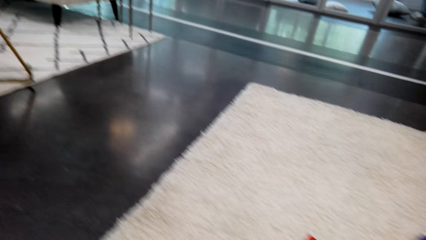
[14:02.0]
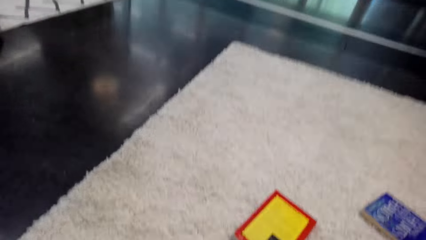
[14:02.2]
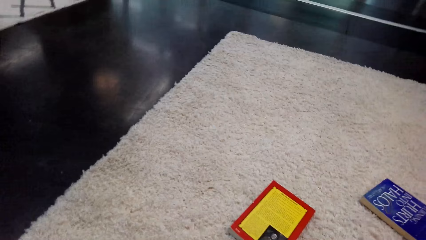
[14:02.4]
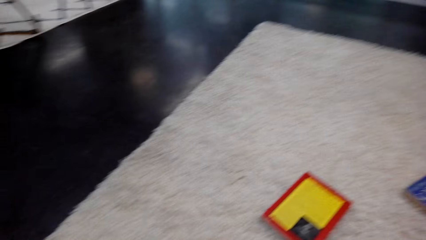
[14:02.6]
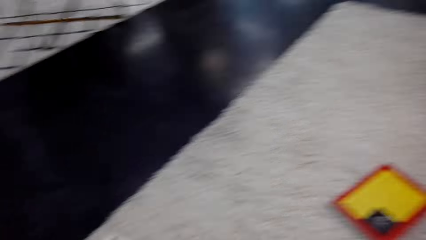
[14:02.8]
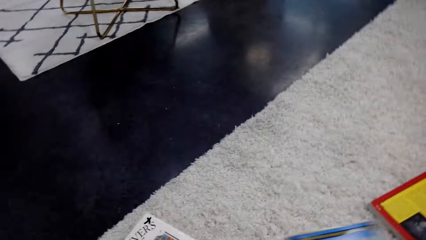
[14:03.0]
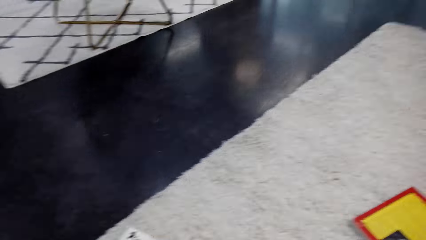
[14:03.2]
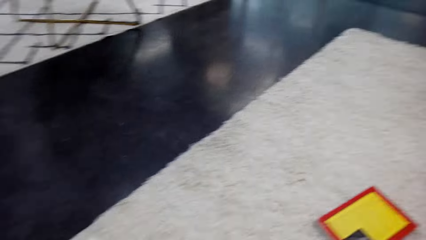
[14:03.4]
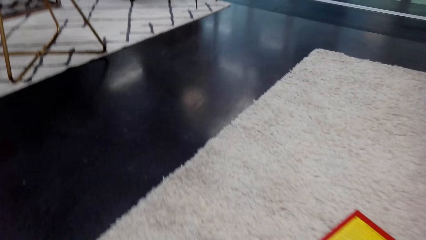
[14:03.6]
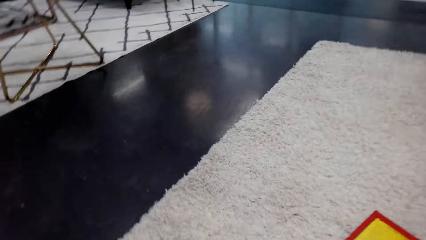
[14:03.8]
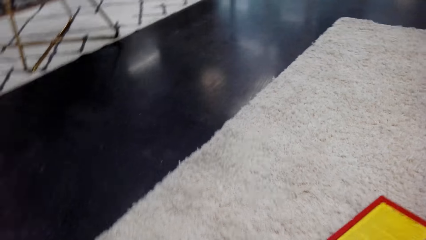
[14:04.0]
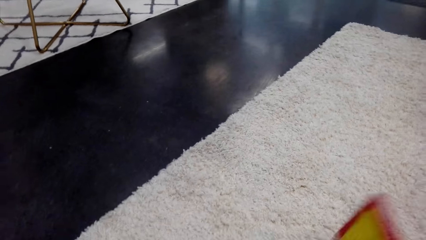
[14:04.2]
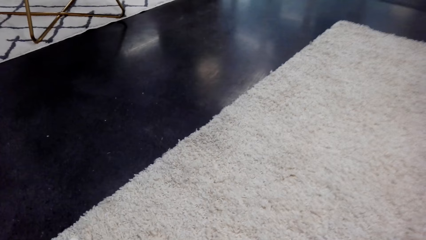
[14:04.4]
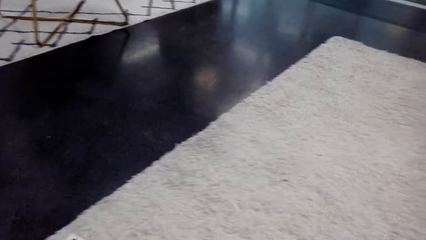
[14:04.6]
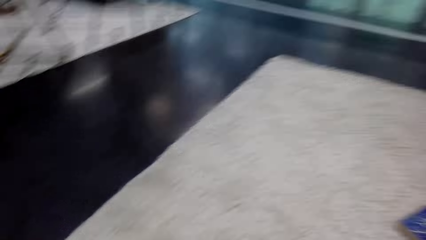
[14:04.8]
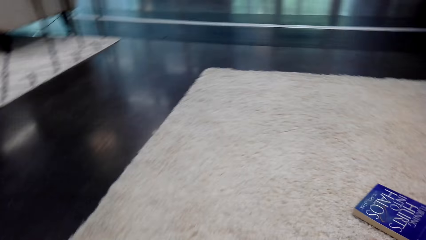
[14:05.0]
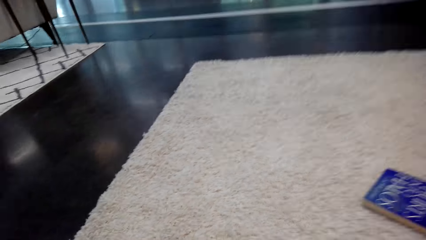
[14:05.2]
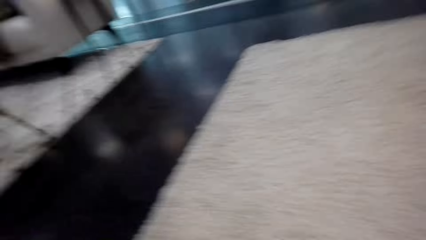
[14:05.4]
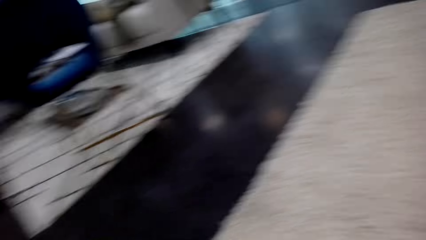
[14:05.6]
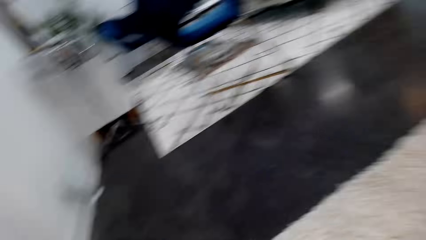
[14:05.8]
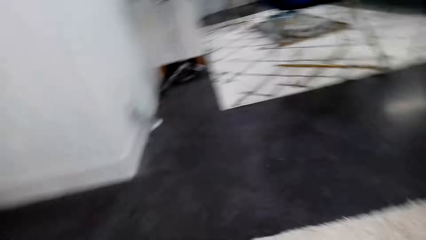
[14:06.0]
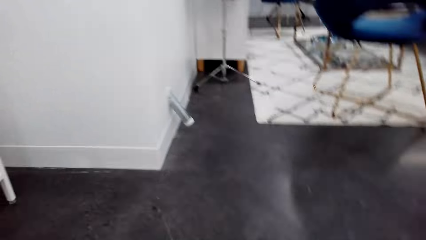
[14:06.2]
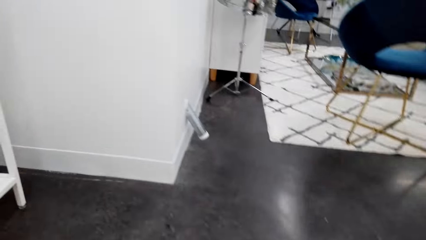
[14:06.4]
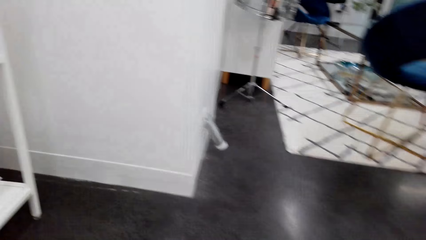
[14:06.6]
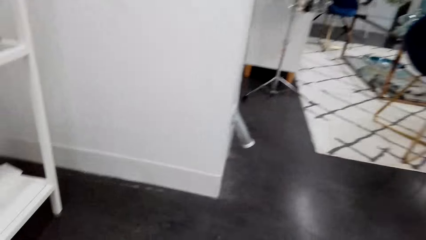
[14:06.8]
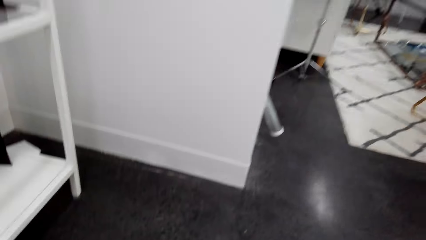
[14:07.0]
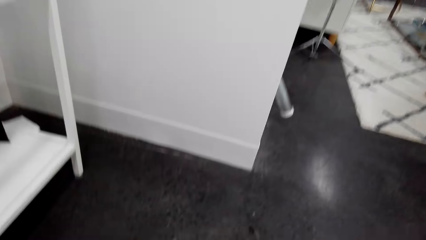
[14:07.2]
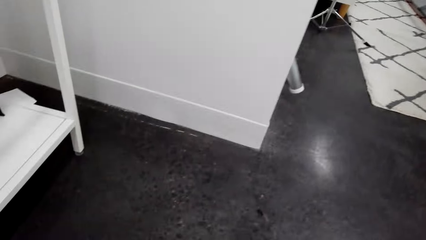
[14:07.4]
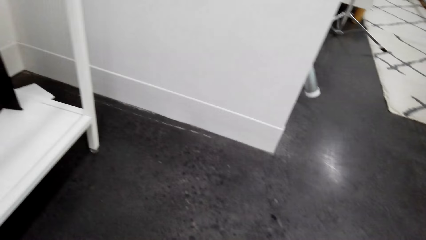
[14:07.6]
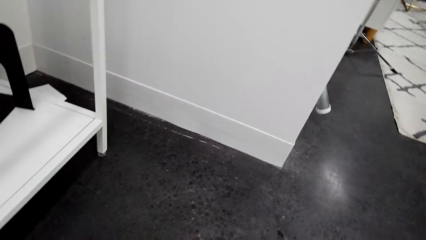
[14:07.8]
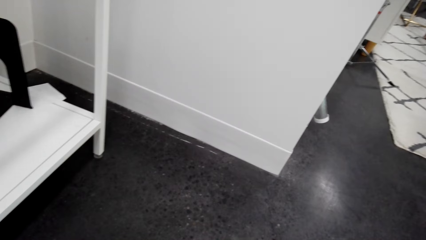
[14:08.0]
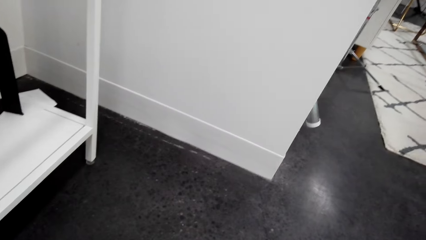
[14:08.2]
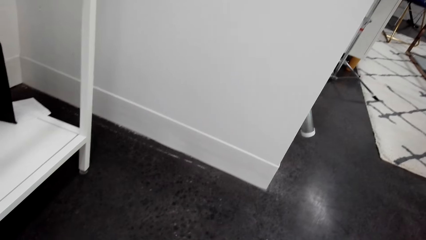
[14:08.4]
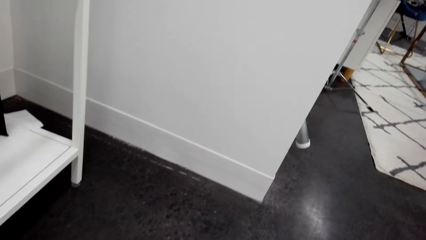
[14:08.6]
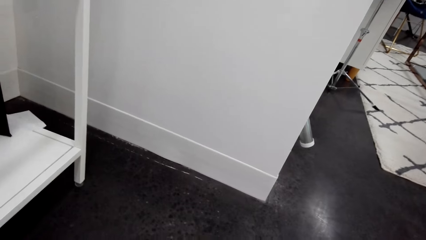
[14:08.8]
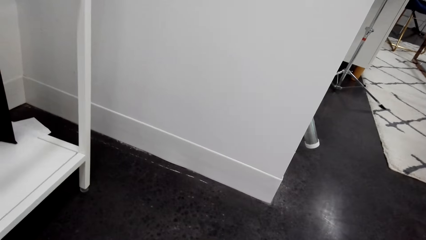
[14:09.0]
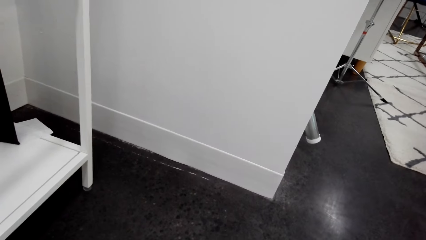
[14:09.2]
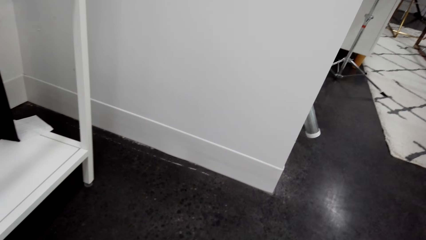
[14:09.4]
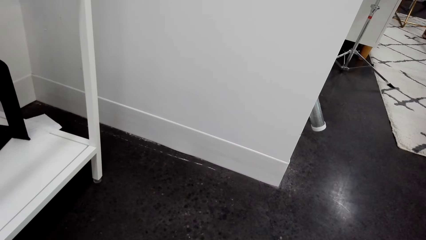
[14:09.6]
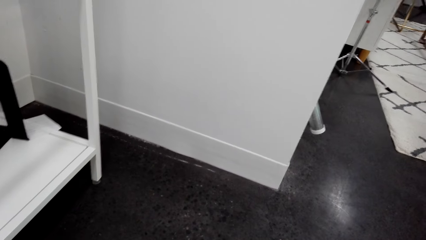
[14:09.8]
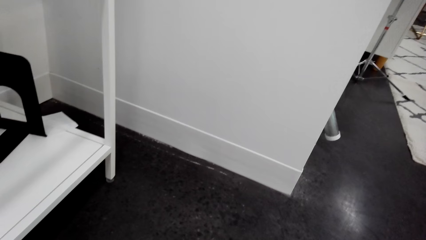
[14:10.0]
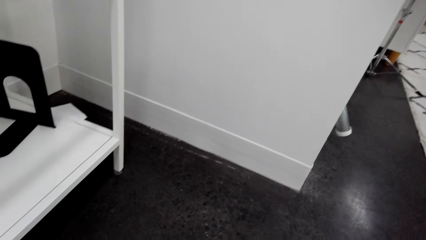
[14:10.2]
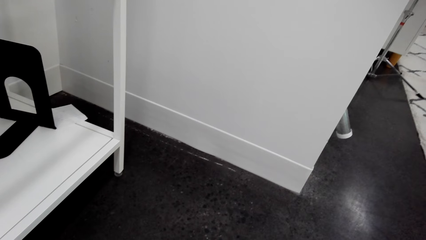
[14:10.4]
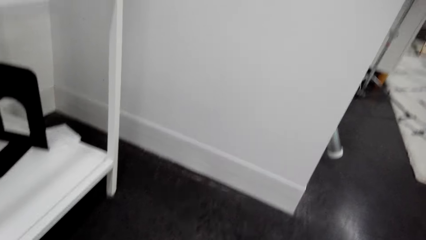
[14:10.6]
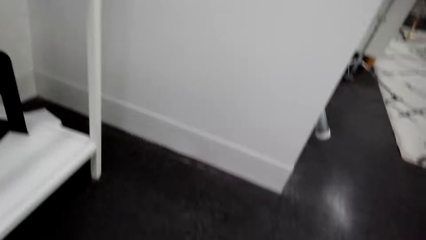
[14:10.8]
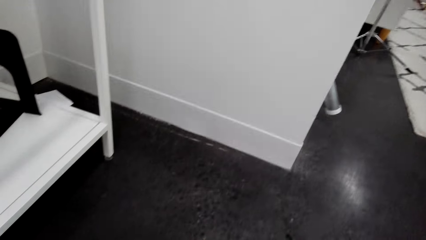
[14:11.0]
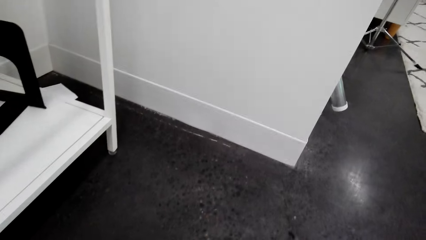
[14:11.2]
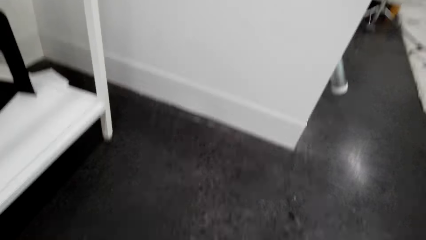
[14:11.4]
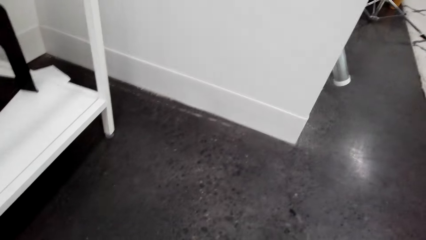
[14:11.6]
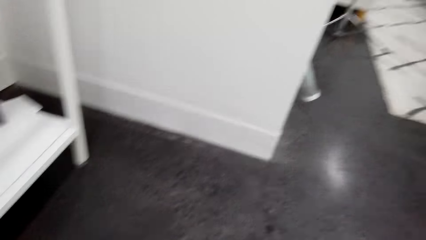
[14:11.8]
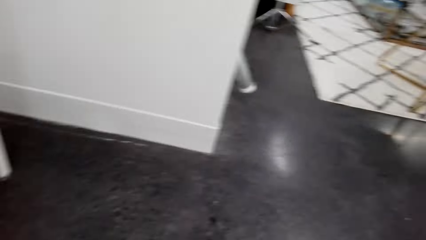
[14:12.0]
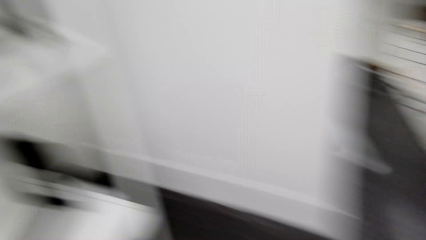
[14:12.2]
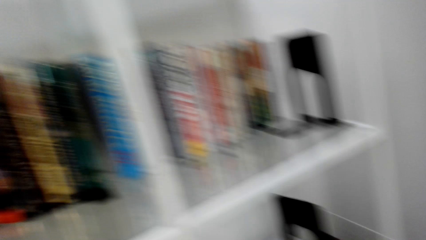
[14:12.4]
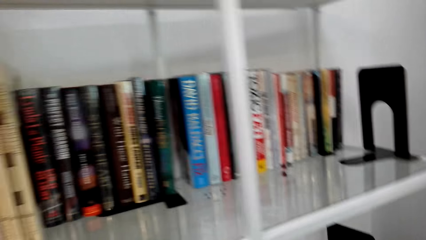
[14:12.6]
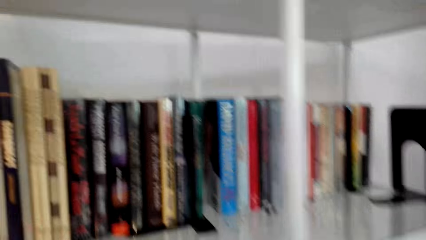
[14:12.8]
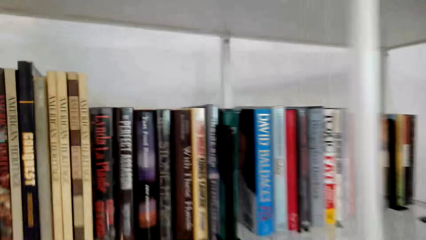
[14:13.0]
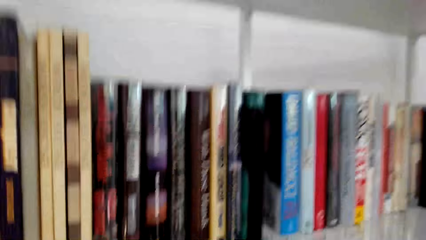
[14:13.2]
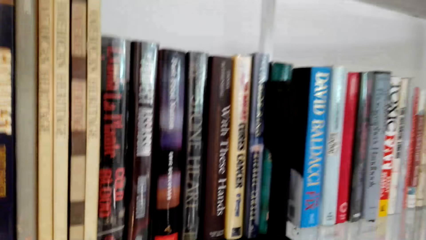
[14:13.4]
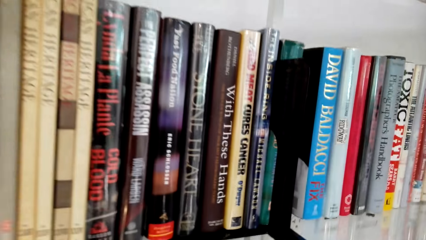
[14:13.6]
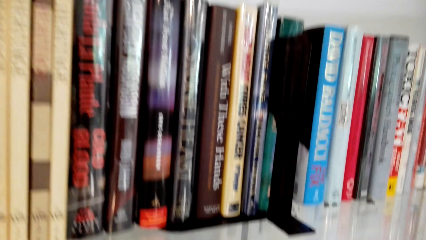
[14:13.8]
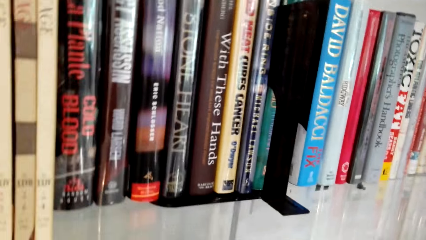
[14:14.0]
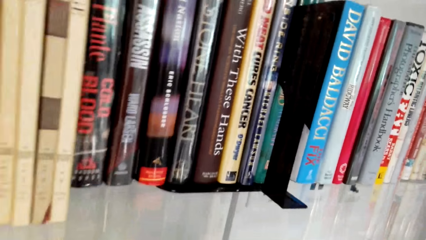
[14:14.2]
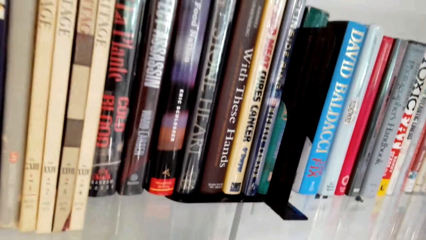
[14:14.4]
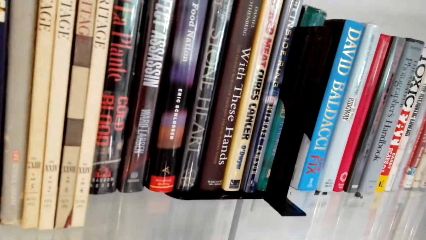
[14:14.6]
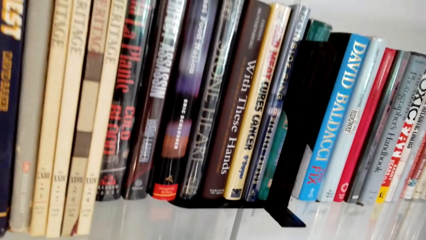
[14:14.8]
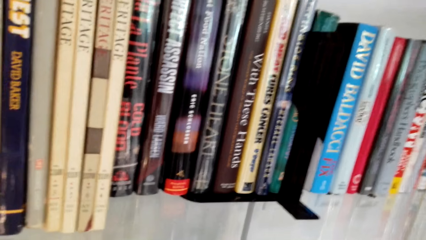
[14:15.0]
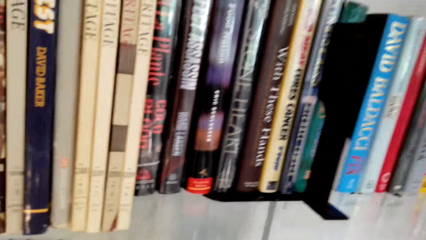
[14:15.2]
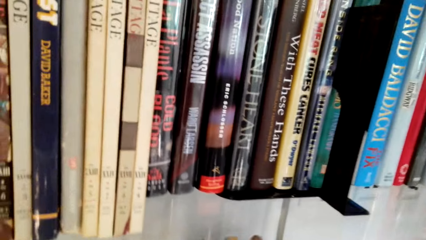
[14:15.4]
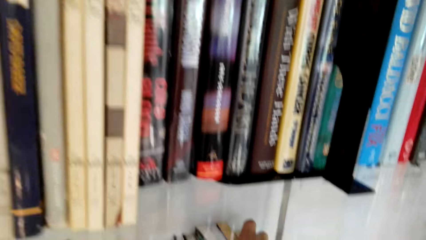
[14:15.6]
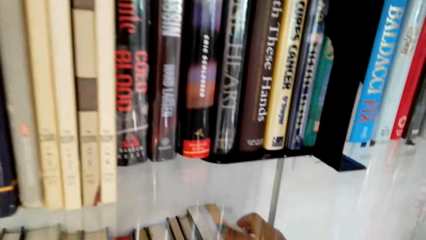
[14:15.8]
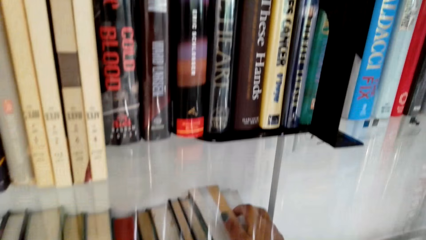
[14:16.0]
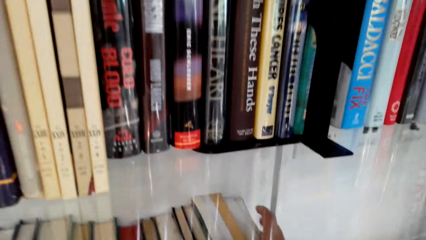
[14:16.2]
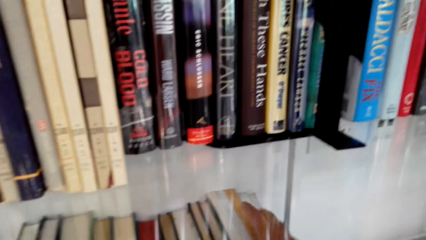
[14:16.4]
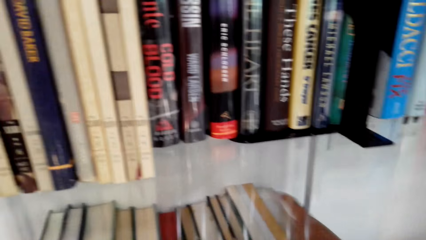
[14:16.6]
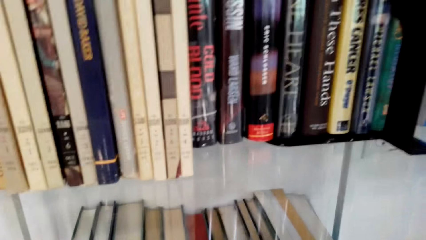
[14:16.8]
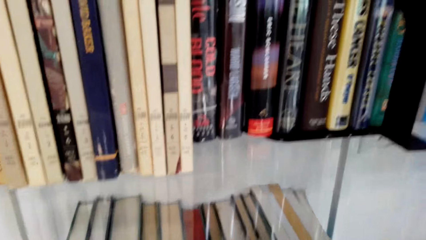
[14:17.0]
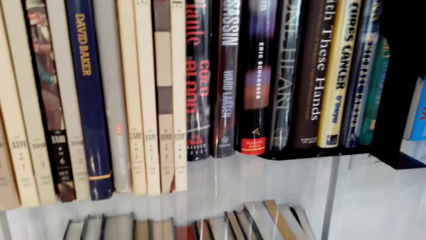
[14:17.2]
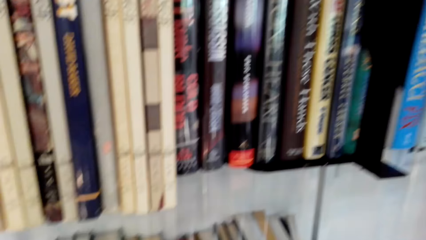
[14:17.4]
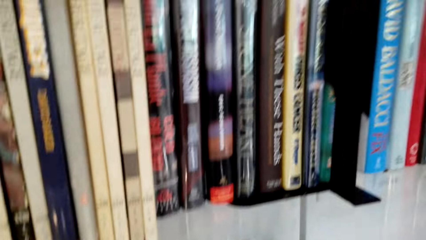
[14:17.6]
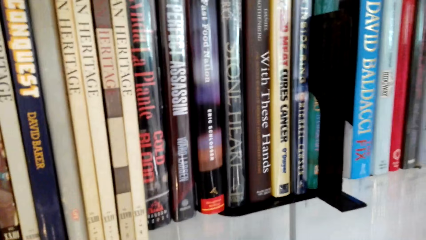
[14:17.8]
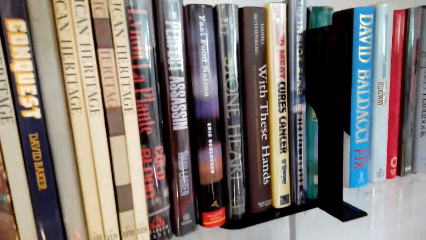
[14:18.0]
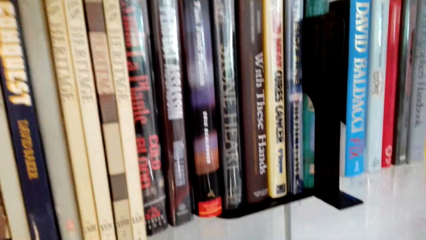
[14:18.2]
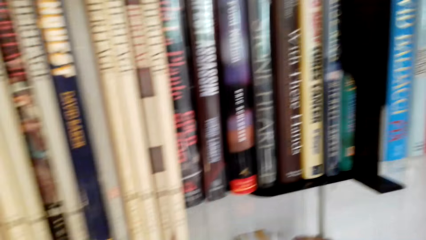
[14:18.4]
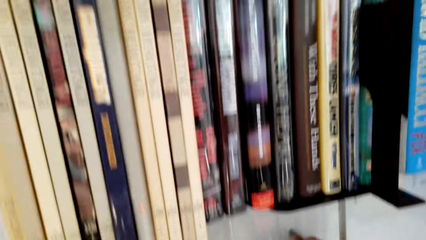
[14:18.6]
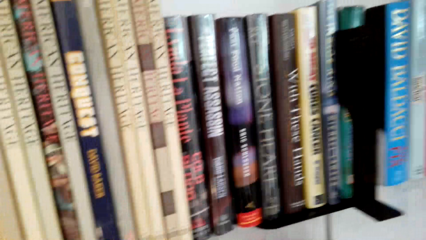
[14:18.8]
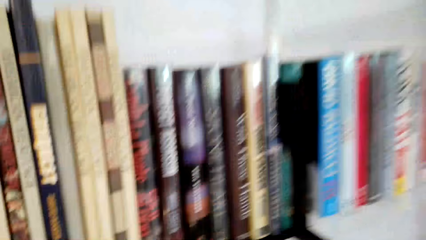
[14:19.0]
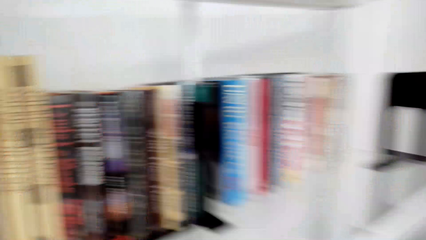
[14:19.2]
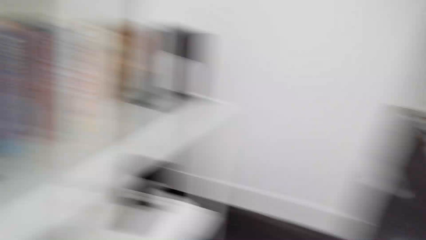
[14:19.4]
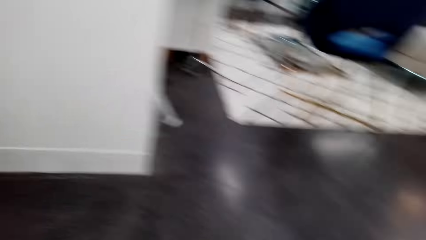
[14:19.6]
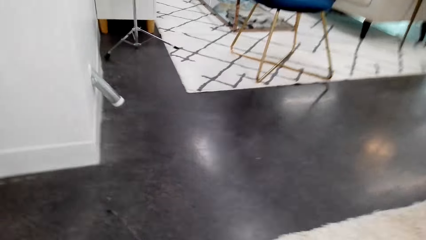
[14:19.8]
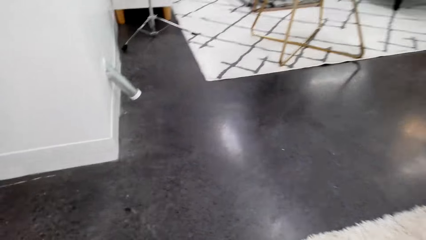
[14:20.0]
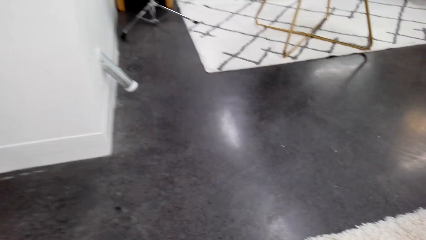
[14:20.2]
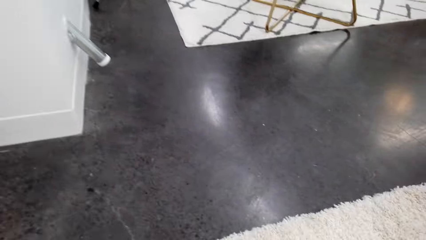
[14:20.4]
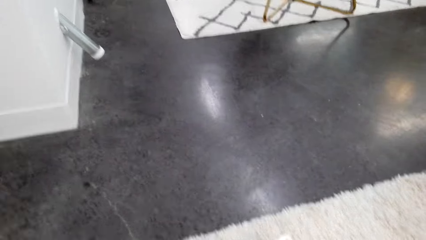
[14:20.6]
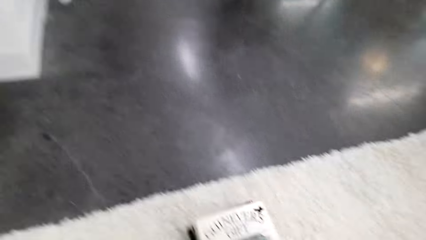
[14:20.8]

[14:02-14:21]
The camera wearer holds a book. They turn around. They arrange the book in the shelf. They hold the book. They turn around. They collect the book.
